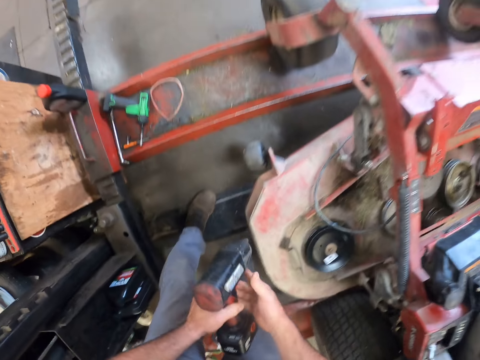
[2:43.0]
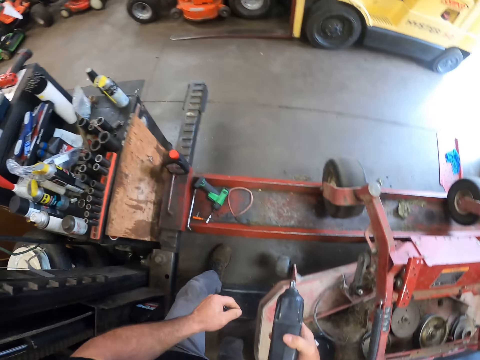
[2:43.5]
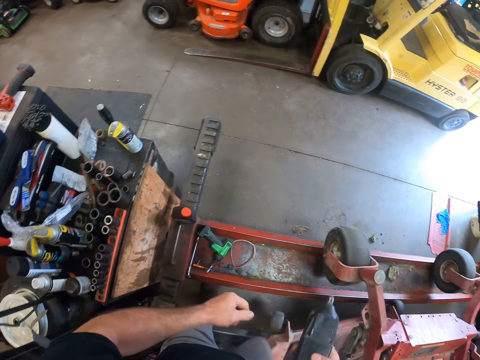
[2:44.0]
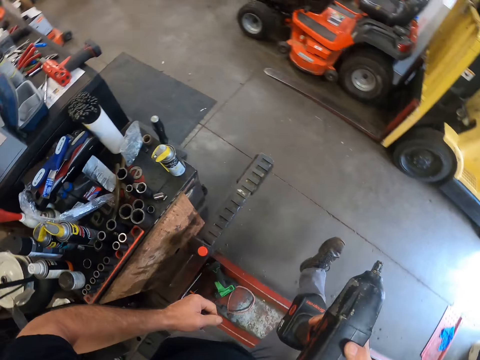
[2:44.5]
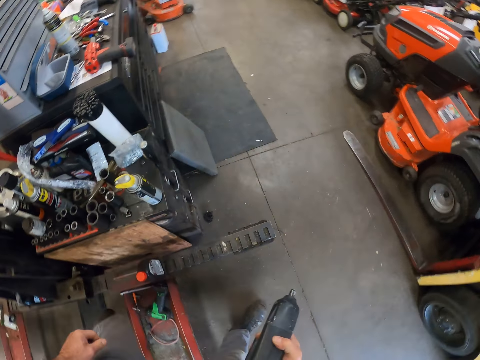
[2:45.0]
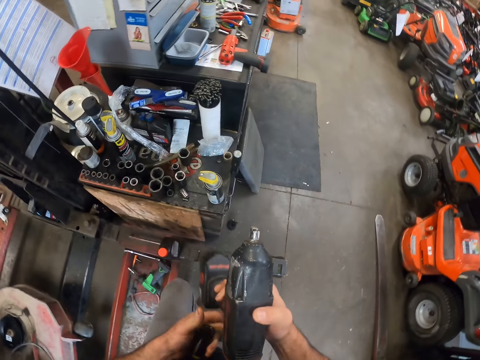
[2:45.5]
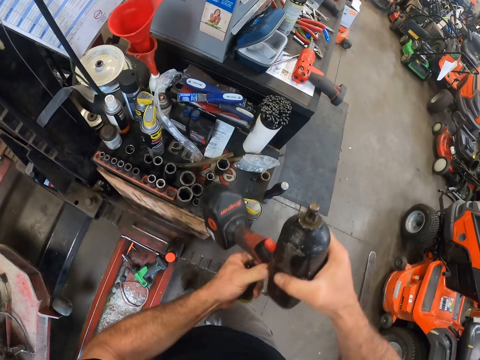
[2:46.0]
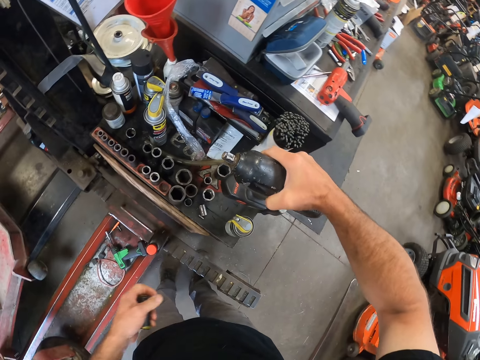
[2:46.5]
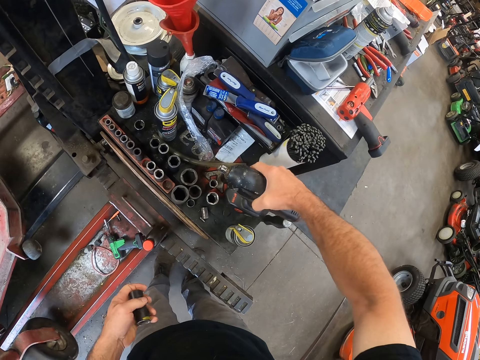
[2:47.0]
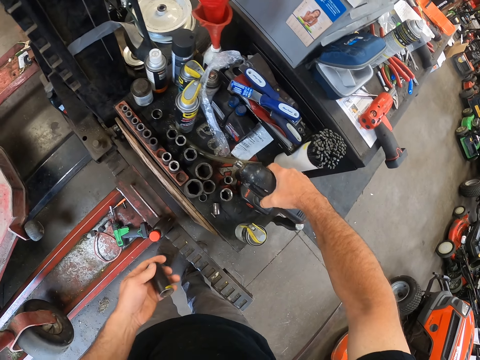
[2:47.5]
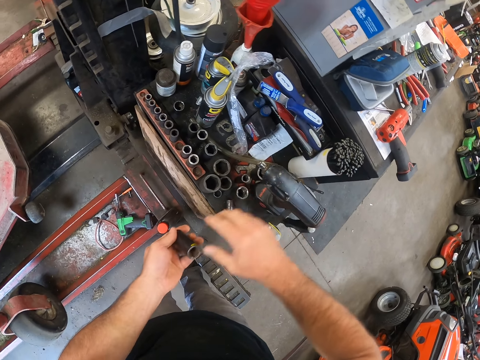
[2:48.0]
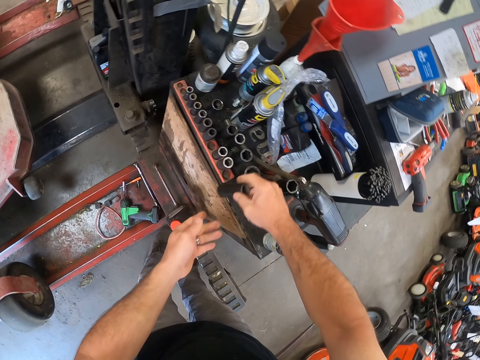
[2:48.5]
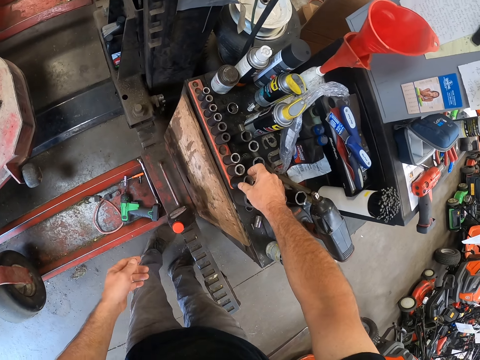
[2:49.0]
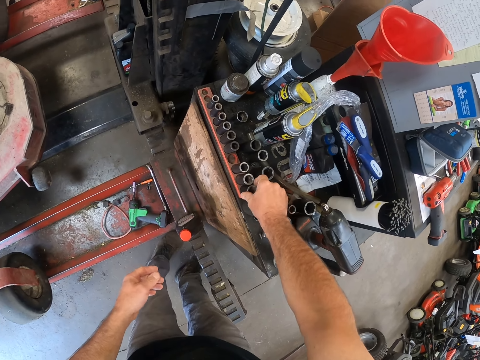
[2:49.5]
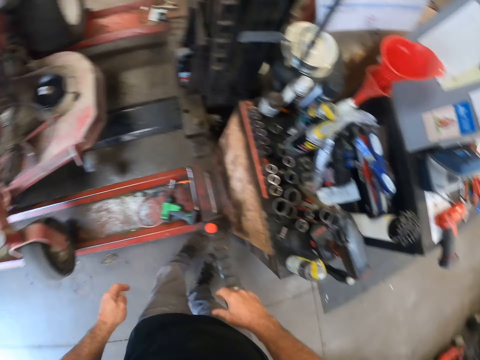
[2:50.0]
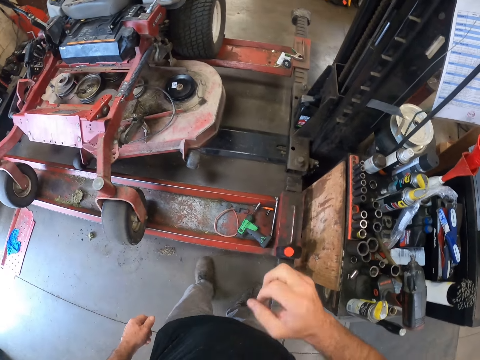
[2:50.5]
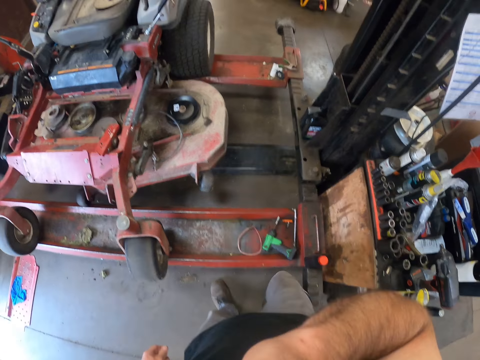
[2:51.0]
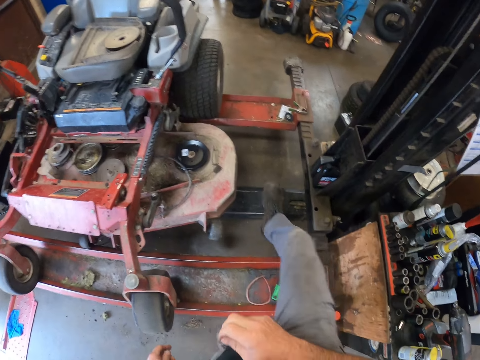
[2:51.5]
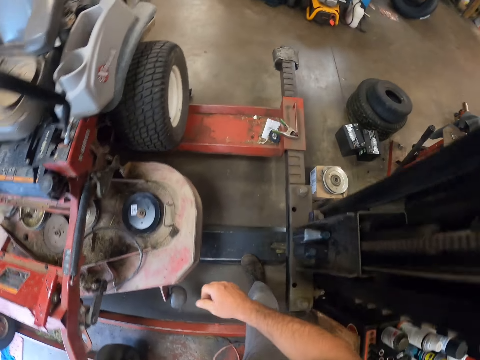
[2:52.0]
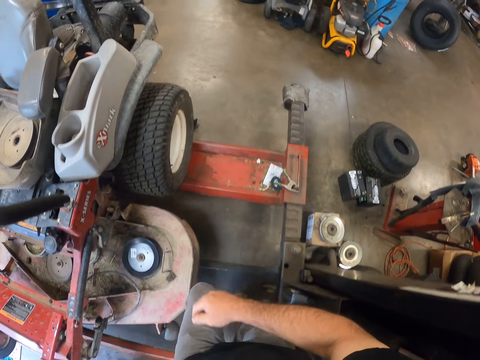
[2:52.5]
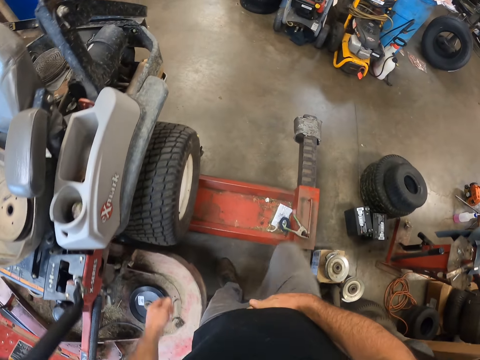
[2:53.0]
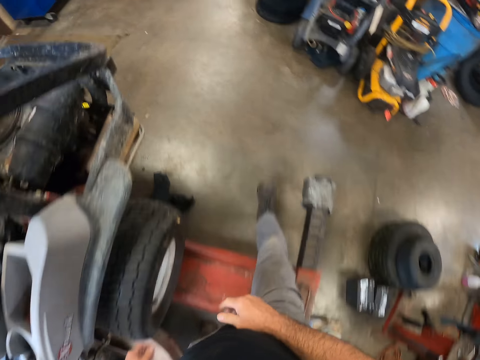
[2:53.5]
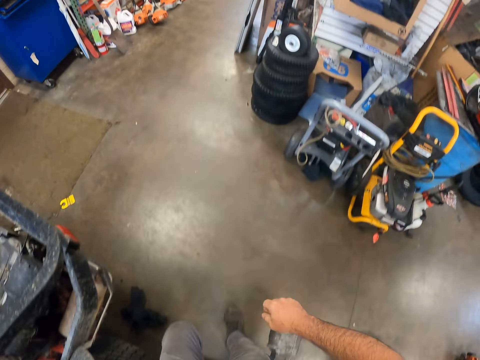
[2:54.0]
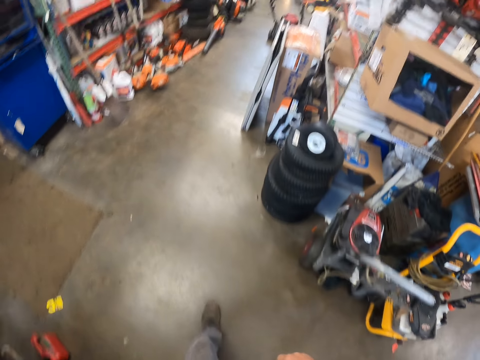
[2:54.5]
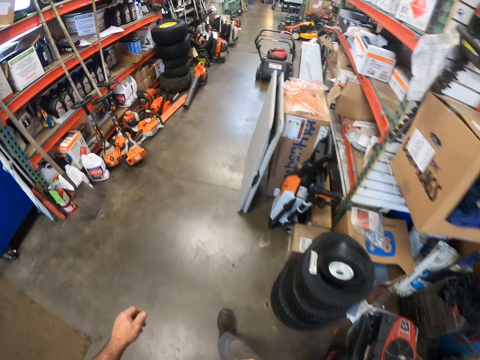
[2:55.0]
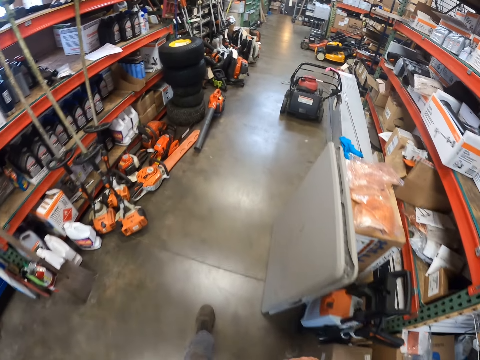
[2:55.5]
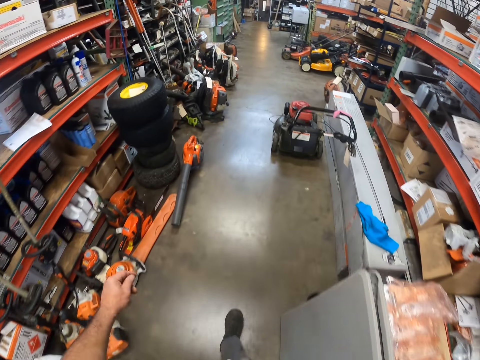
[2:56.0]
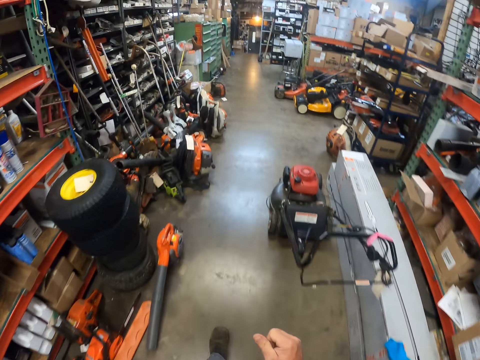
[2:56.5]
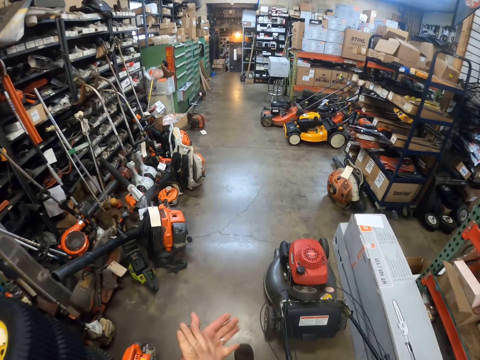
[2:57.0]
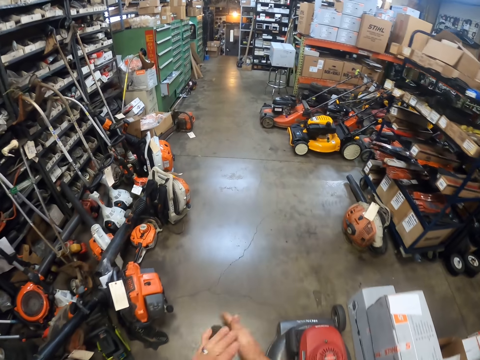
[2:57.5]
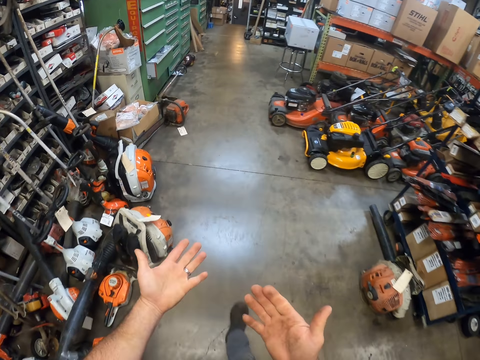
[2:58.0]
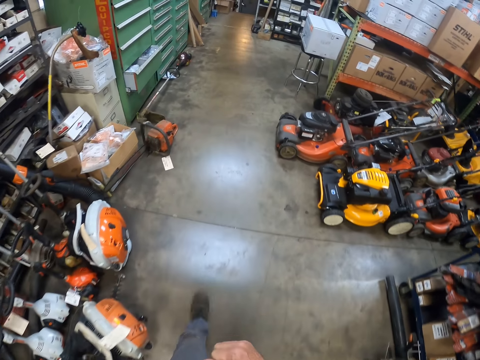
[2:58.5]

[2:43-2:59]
The camera wearer walks around the garage. They put the power drill on the table. They return the plug spanner back to the rack. They cross over. They cross over again. They walk around the garage.

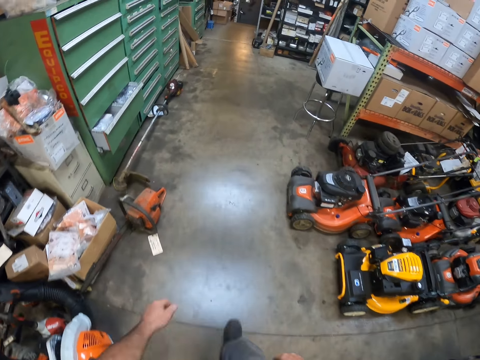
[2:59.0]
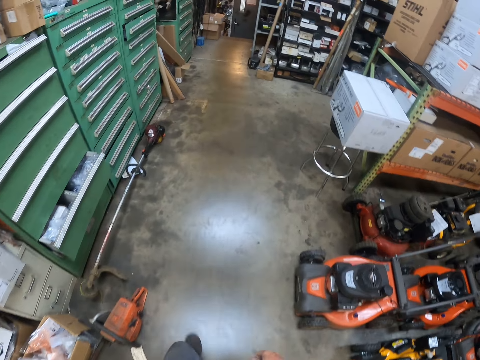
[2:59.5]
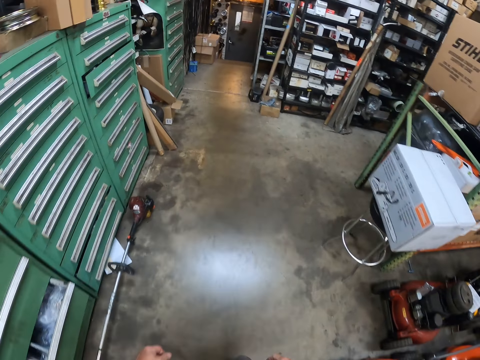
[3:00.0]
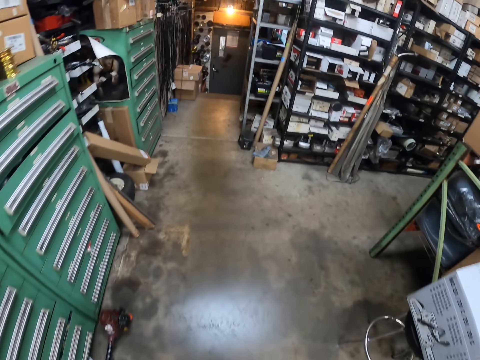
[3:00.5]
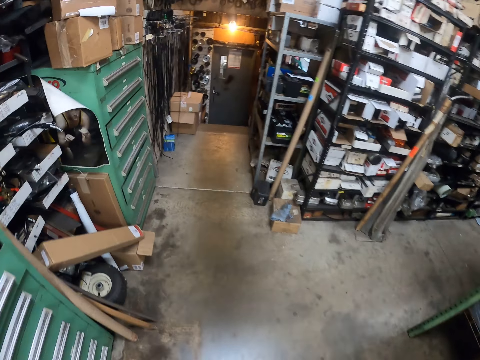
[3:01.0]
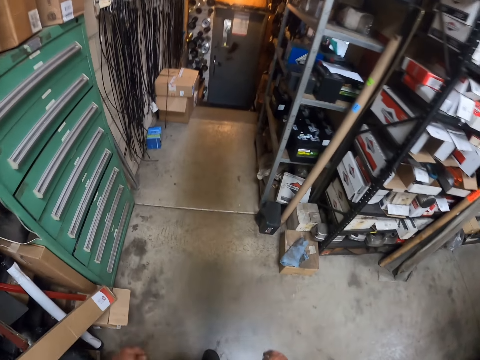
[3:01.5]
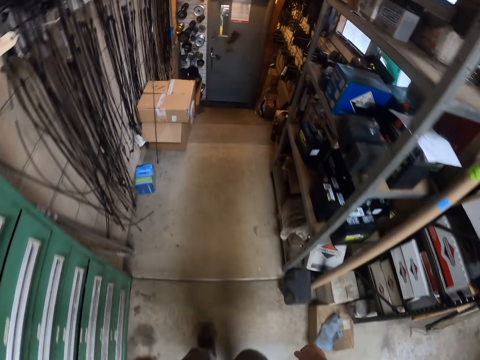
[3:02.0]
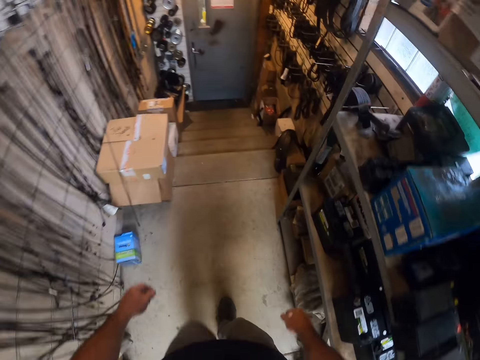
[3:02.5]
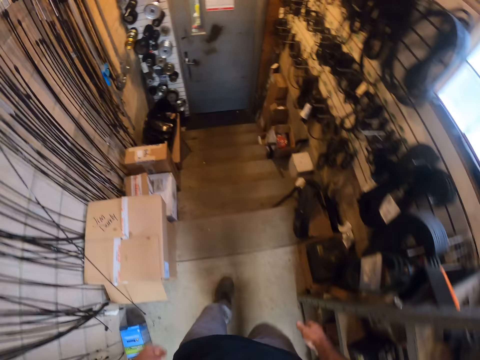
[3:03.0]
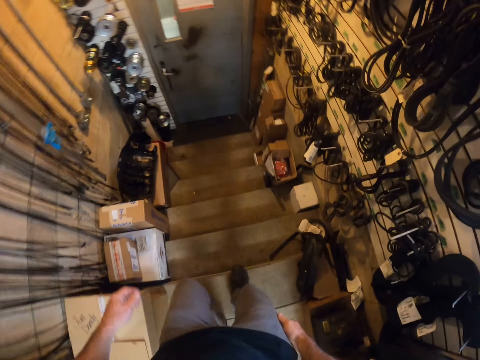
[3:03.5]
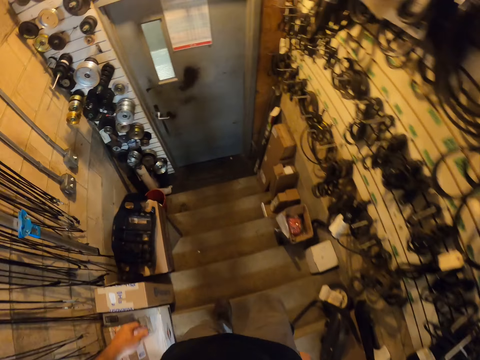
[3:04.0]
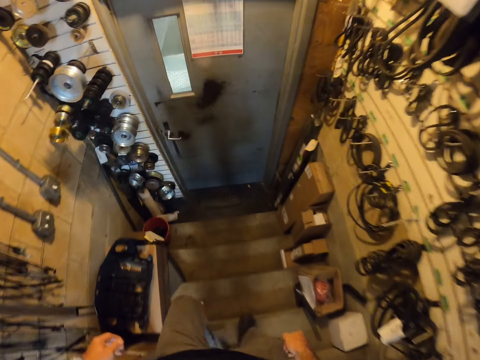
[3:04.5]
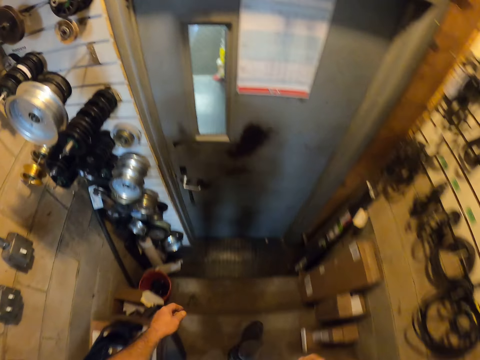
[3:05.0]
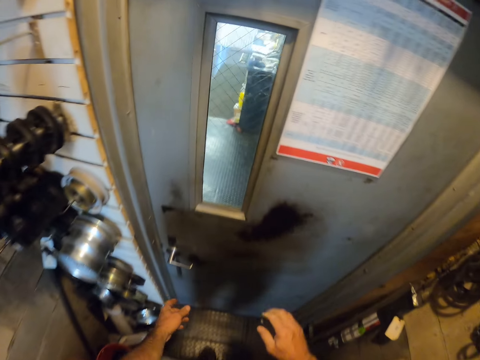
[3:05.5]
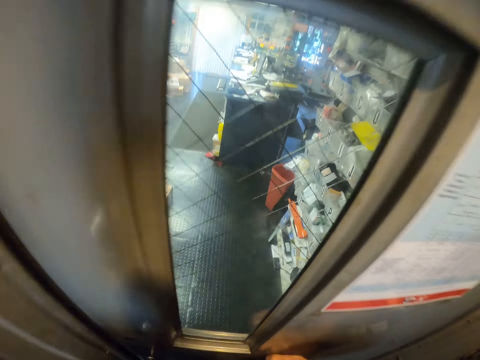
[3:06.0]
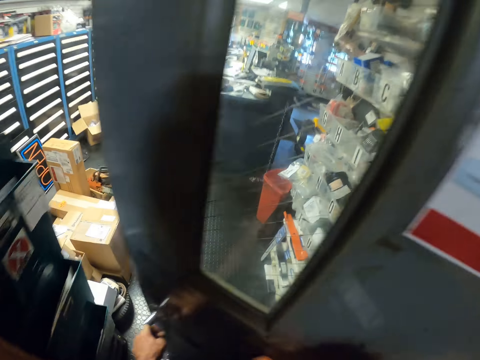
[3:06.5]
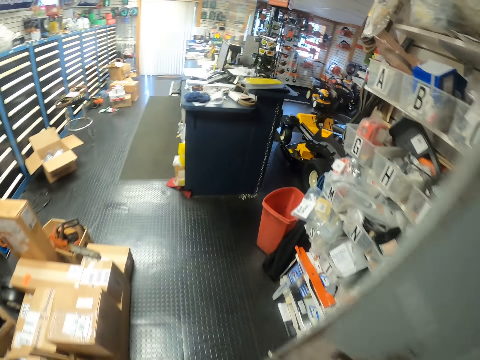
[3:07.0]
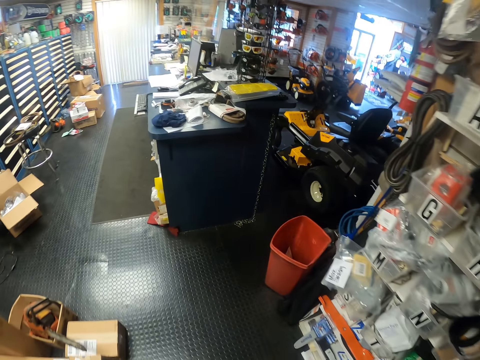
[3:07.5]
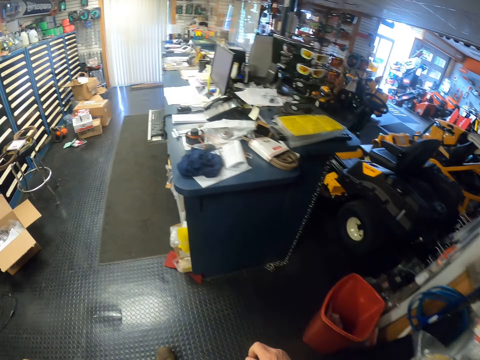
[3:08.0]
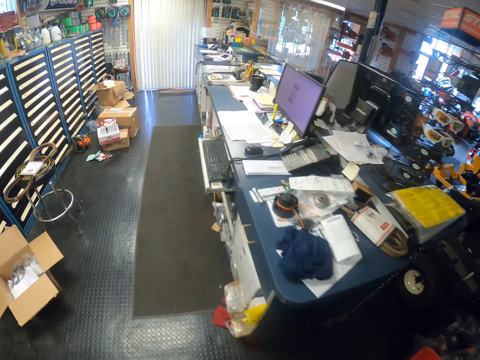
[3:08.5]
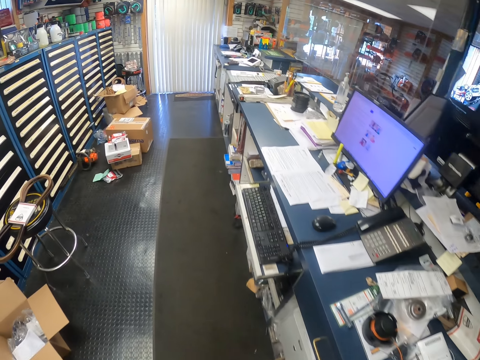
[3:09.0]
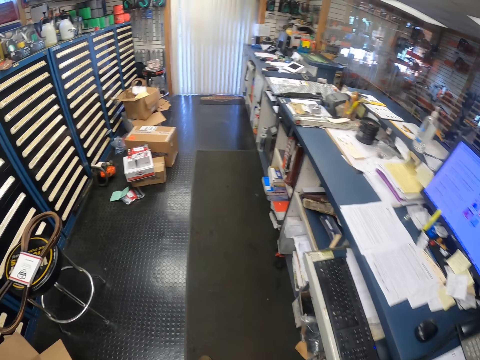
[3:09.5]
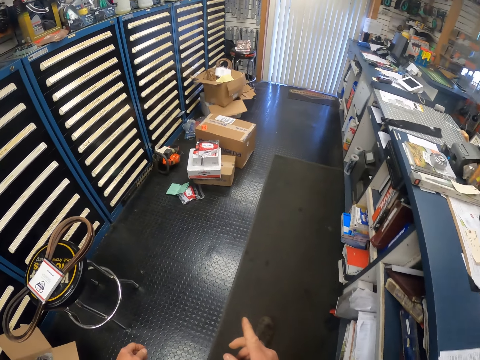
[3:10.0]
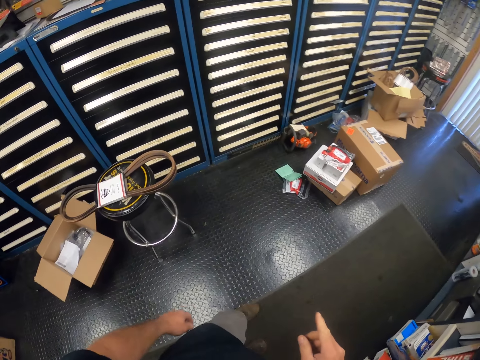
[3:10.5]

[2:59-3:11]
The camera wearer walks down the stairs. They open the door of the store and enter the store. They walk around the garage.
